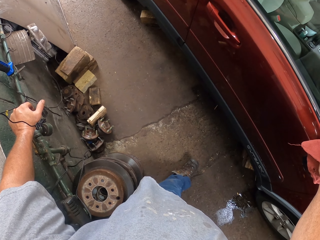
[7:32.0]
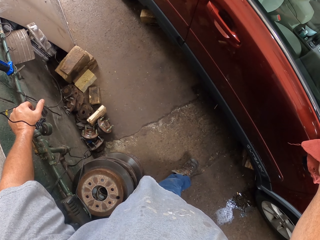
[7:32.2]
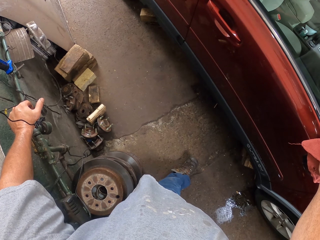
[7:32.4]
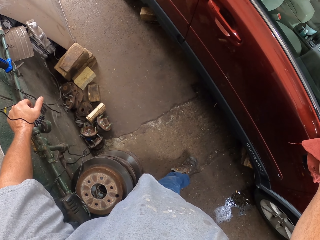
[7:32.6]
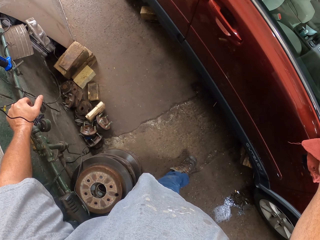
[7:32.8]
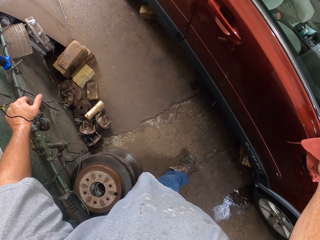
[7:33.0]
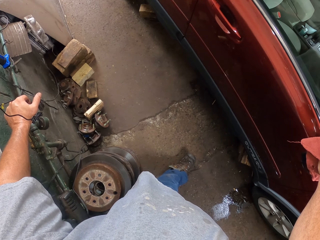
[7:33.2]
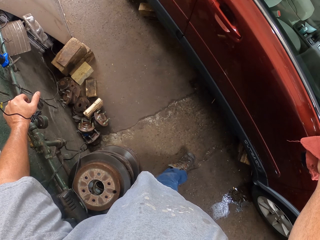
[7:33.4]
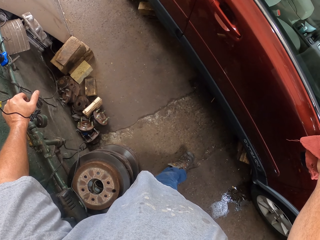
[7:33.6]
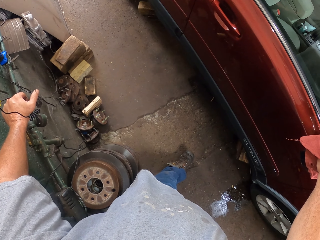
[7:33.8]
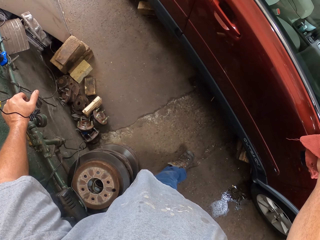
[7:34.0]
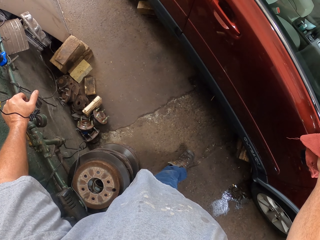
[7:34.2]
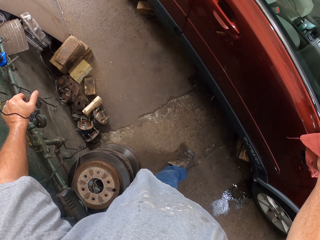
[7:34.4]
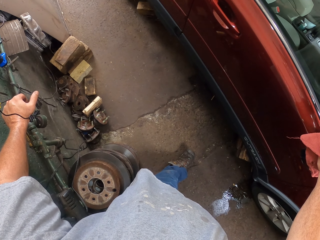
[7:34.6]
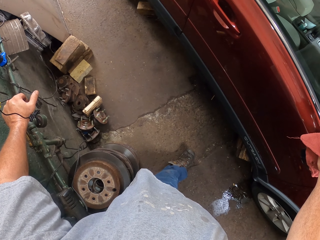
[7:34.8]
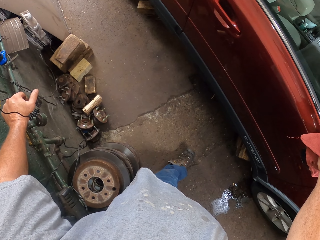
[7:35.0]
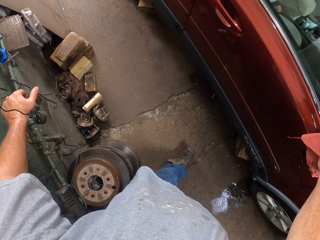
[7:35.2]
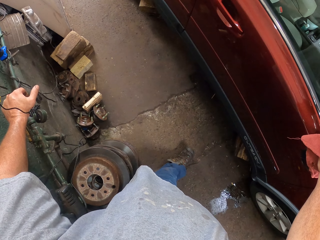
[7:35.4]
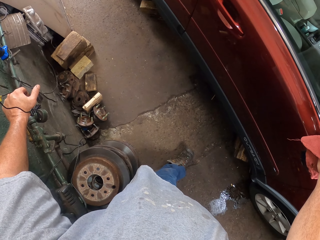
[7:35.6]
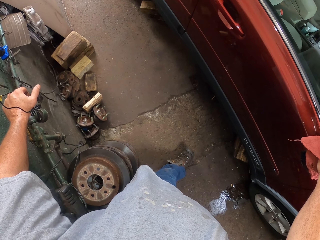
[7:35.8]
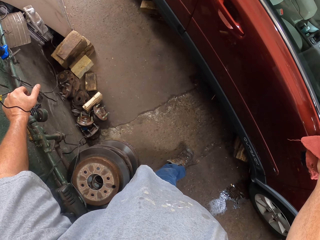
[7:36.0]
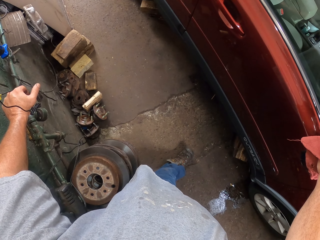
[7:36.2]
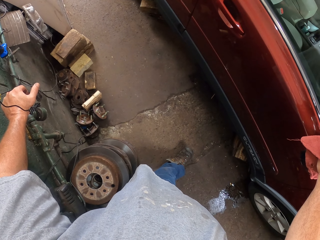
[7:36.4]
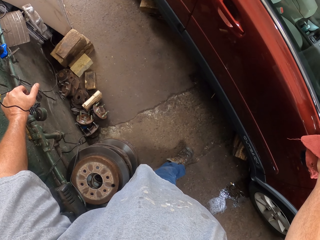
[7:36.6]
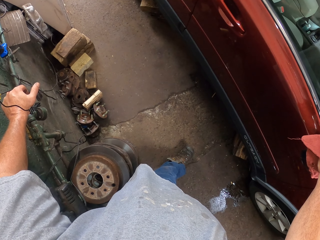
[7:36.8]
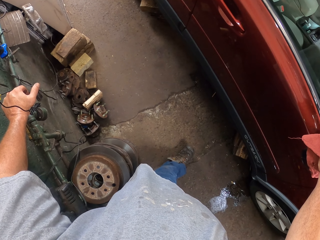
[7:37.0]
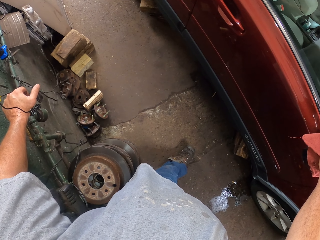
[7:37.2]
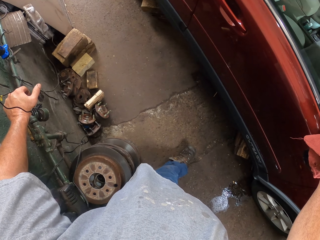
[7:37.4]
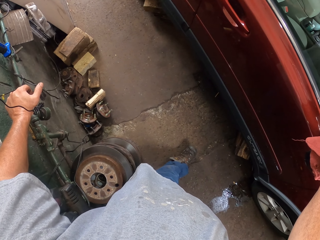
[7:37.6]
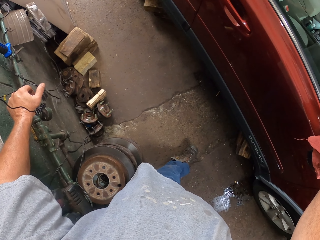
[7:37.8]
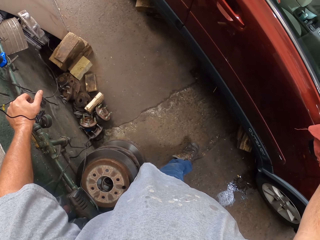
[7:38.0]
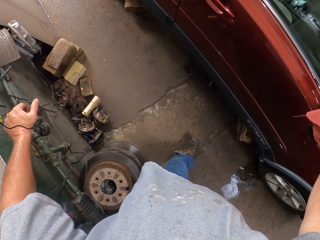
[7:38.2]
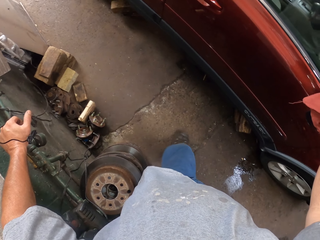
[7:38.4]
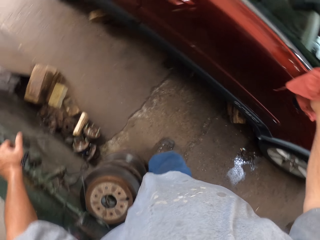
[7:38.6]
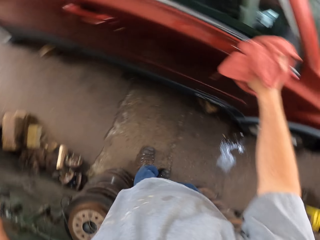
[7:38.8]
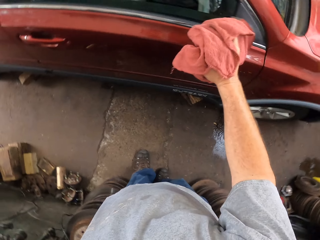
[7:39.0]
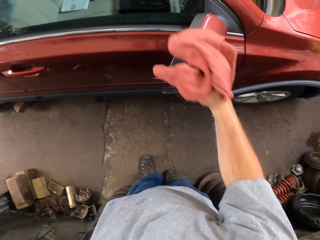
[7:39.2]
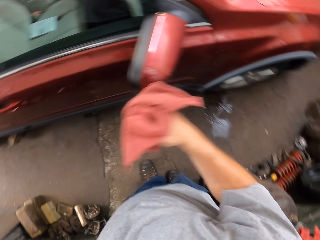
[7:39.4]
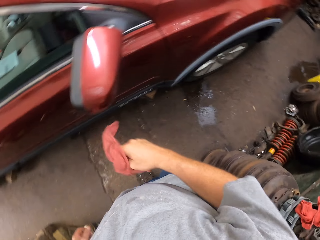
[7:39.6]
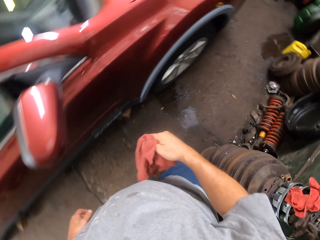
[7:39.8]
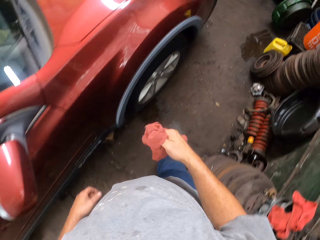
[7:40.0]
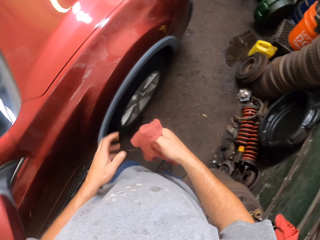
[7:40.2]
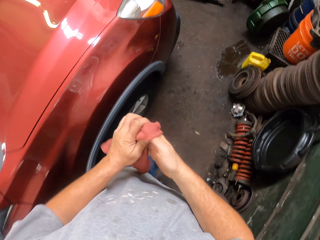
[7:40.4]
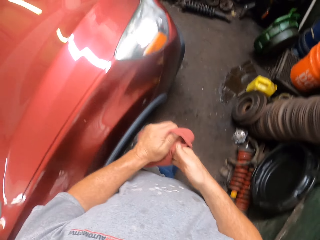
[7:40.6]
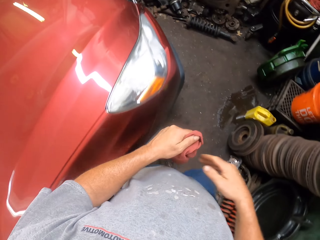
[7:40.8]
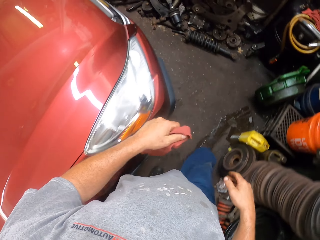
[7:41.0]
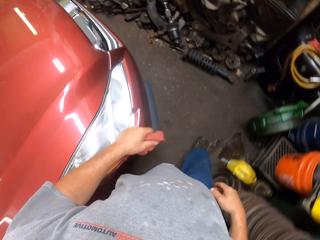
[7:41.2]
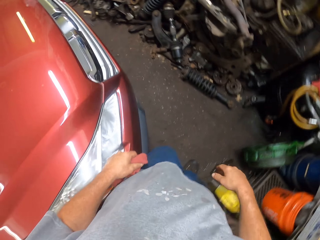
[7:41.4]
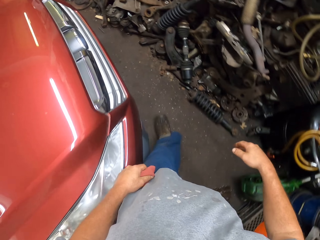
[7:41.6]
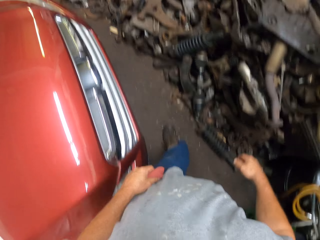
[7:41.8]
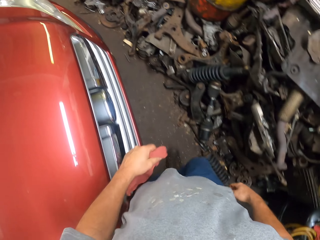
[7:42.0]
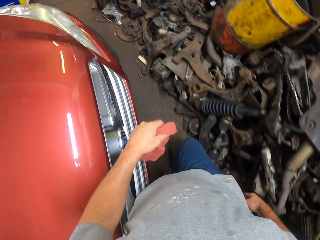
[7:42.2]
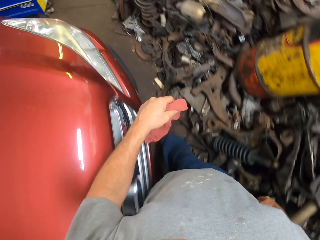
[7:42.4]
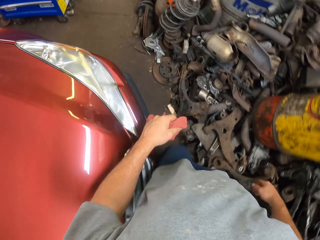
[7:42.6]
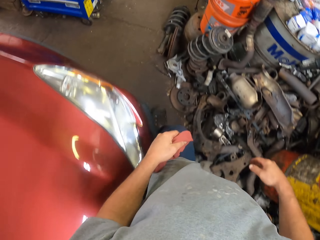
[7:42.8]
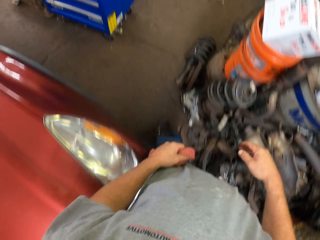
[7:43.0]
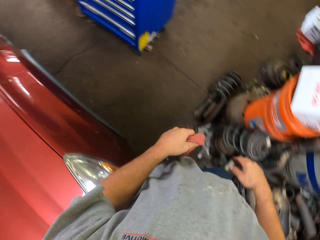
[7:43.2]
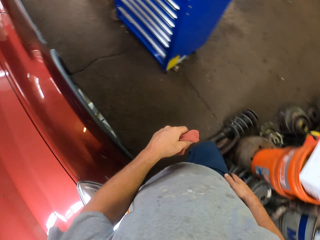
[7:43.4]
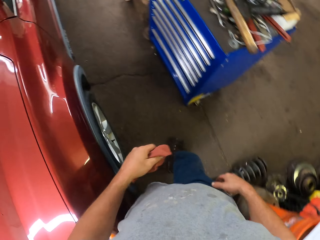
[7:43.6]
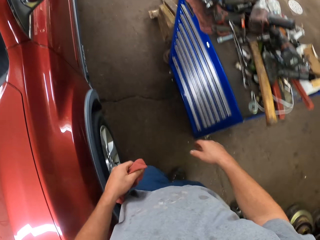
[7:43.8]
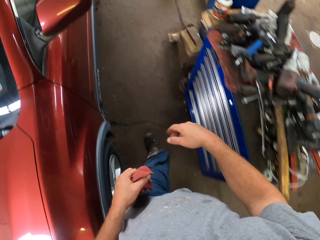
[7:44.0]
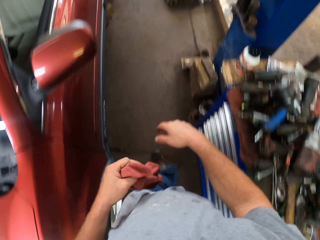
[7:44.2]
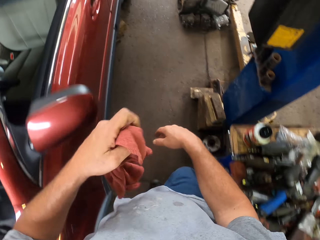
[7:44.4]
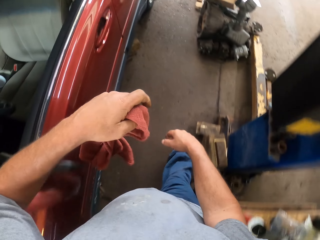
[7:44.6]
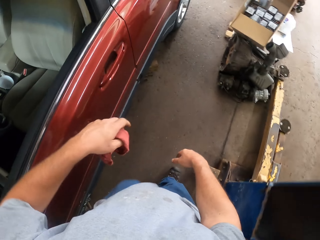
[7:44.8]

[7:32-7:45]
The camera wearer moves around the garage. They wipe their hands.

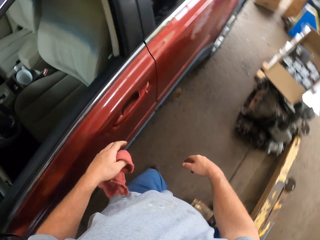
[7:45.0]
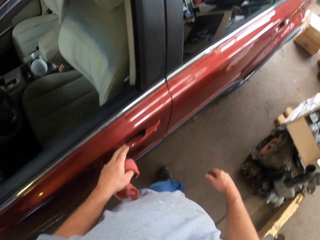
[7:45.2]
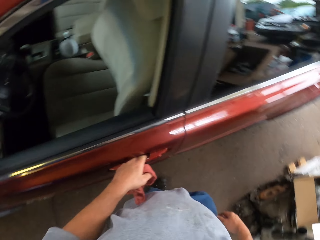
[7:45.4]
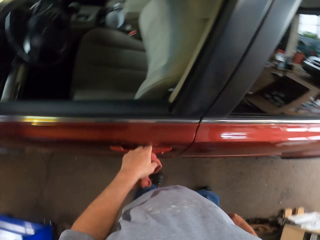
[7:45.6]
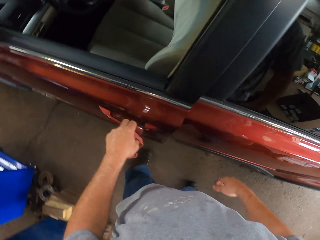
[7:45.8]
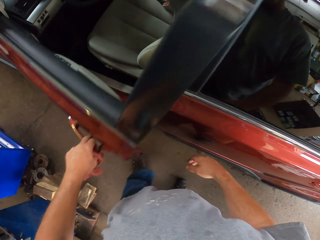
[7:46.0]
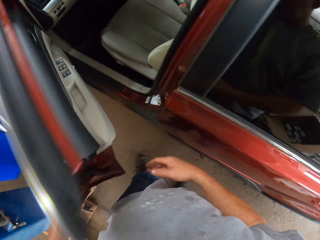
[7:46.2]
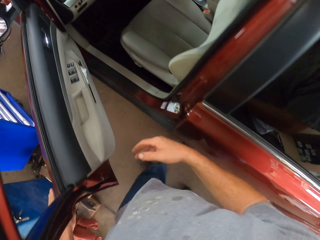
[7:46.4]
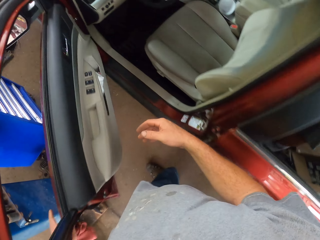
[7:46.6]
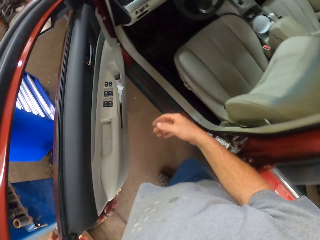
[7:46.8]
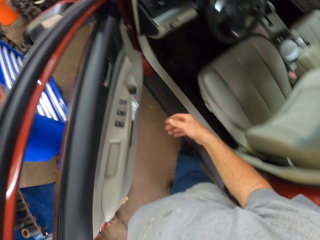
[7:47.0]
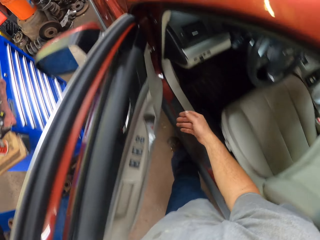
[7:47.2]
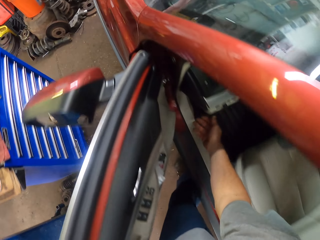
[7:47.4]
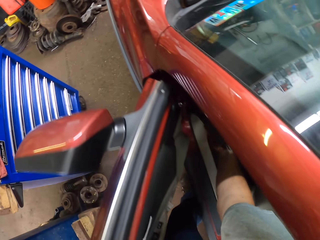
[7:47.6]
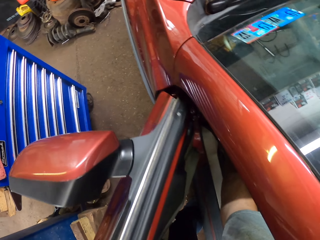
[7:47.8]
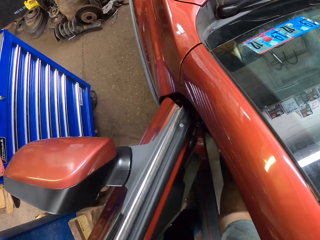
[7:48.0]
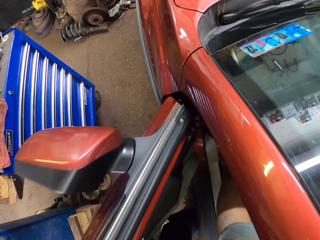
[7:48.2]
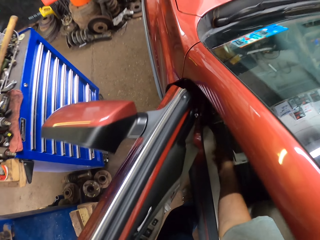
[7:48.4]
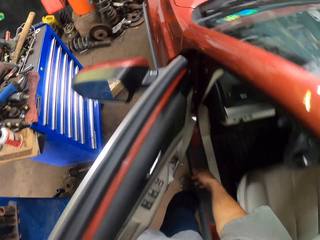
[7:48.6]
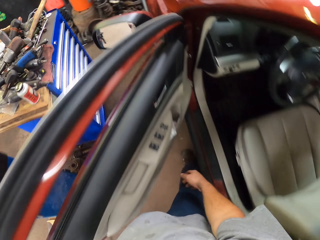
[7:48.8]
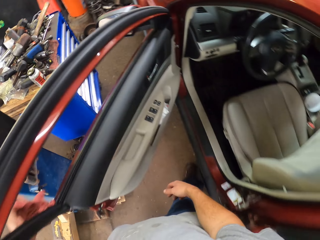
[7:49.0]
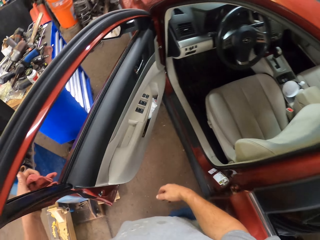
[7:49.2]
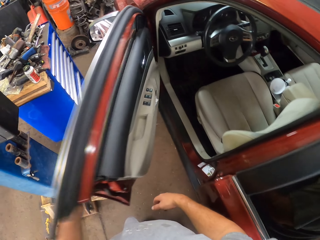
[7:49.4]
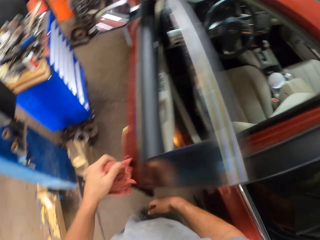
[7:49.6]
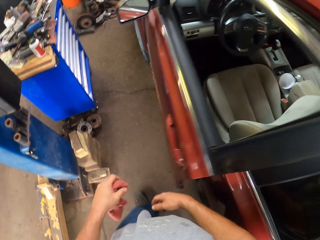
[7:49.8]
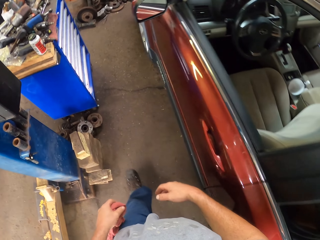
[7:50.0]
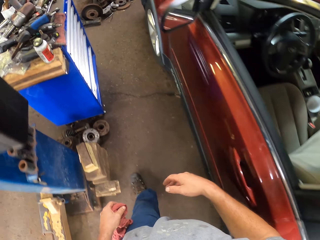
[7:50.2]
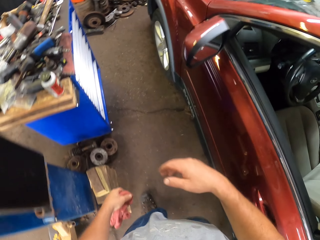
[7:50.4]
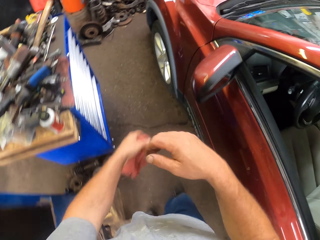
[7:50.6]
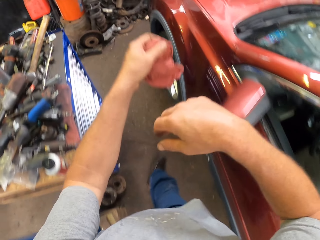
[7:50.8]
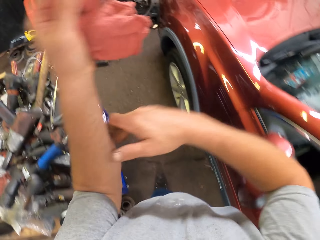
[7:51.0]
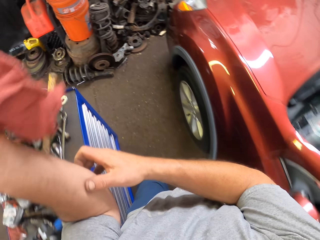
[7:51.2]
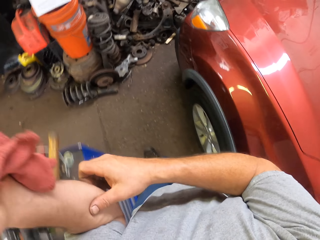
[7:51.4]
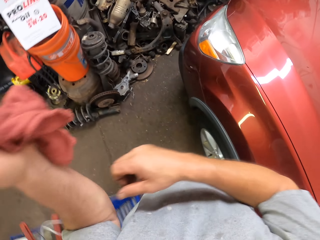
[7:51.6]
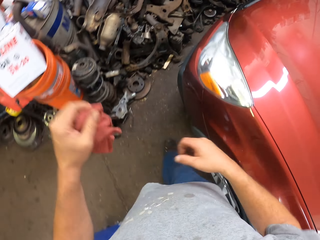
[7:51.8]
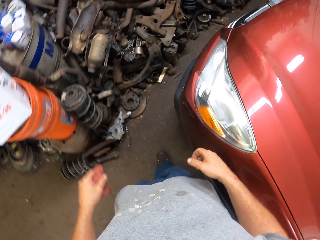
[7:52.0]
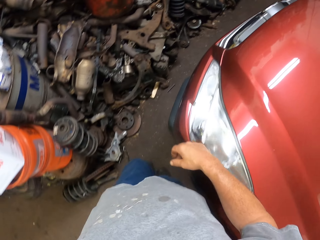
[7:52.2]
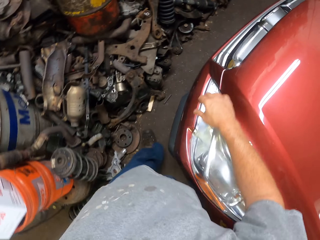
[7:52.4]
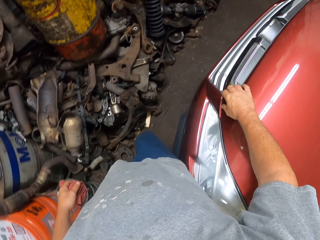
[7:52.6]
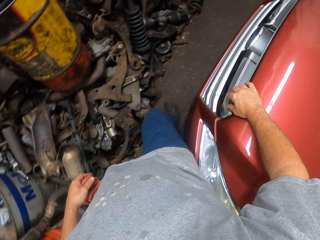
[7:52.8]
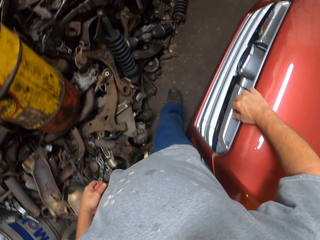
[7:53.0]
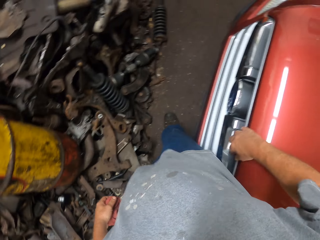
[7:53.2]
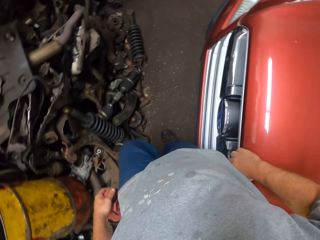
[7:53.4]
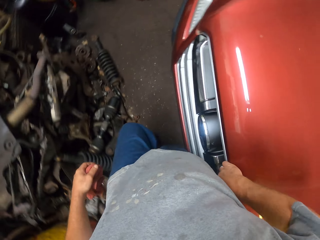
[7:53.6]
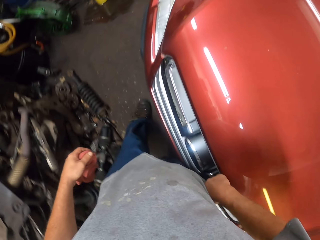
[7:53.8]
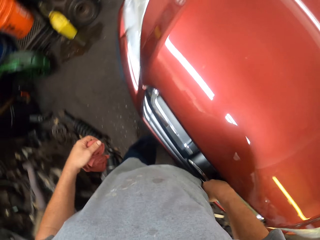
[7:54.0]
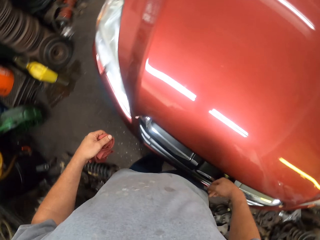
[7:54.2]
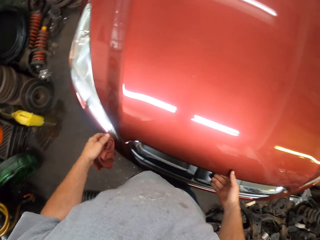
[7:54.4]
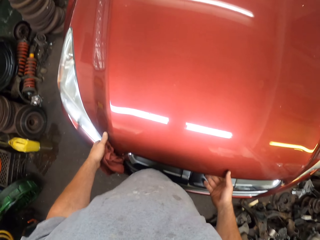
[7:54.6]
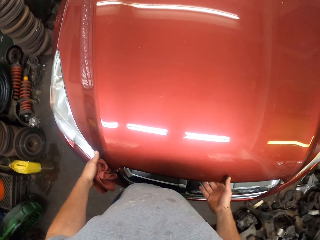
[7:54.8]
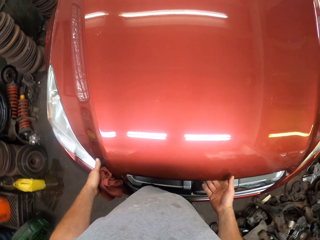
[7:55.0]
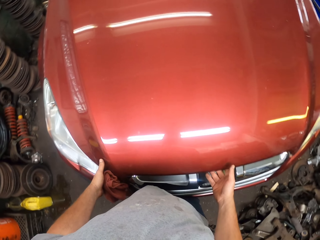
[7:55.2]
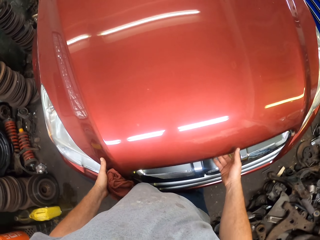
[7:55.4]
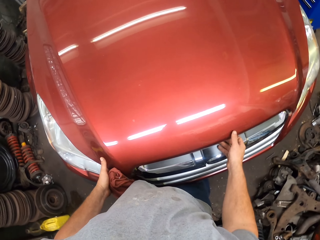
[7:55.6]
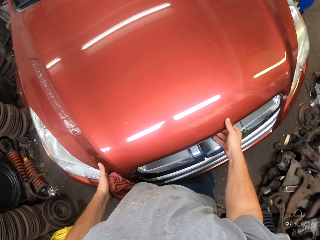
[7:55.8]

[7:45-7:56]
The camera wearer opens a car front door. They close the car front door. They move around the garage.
